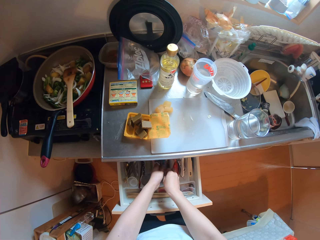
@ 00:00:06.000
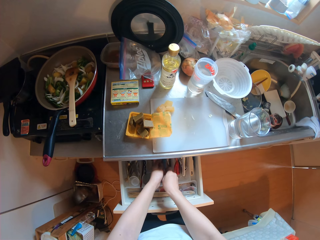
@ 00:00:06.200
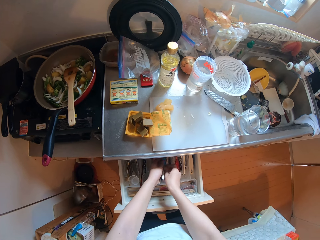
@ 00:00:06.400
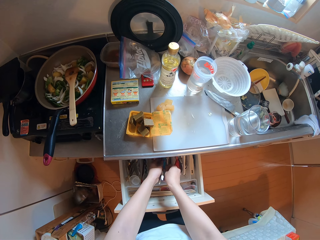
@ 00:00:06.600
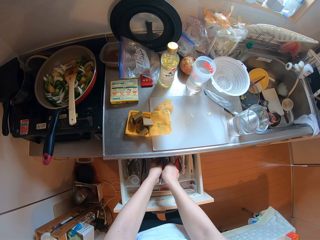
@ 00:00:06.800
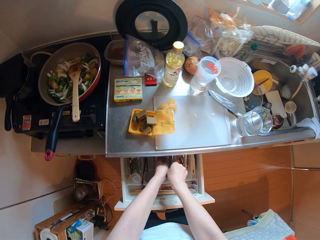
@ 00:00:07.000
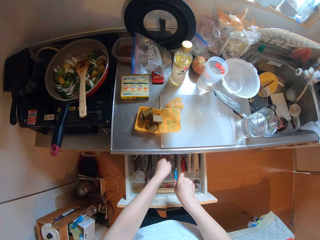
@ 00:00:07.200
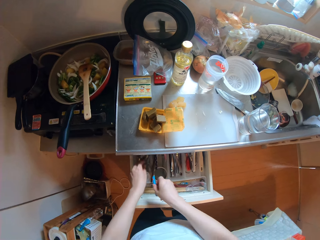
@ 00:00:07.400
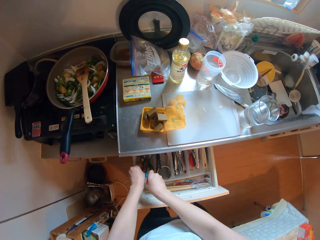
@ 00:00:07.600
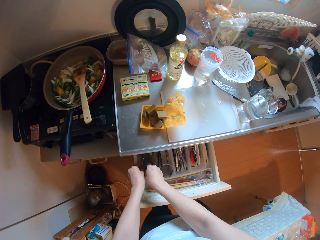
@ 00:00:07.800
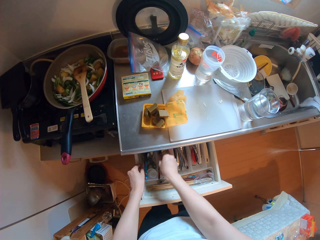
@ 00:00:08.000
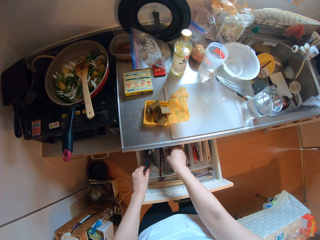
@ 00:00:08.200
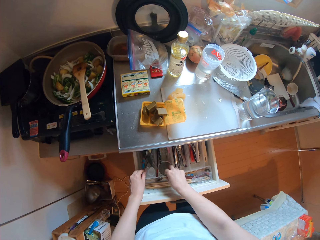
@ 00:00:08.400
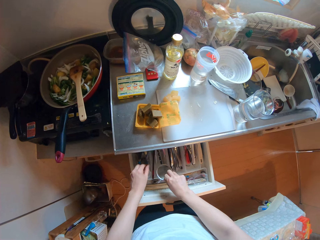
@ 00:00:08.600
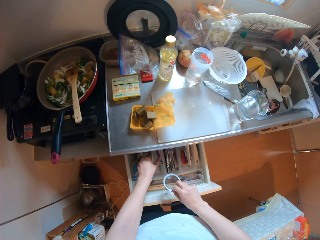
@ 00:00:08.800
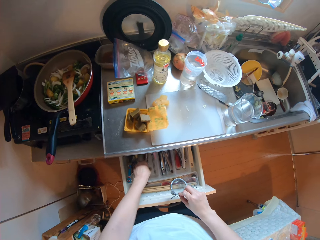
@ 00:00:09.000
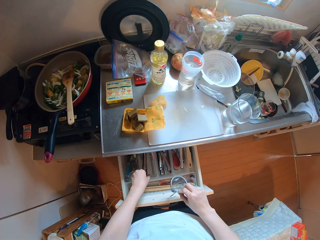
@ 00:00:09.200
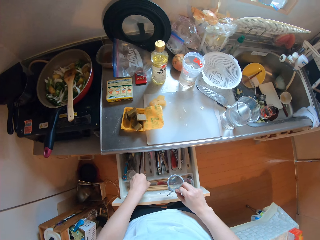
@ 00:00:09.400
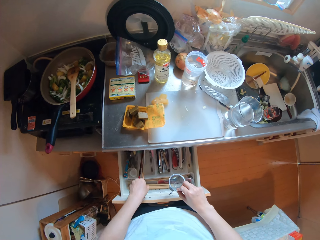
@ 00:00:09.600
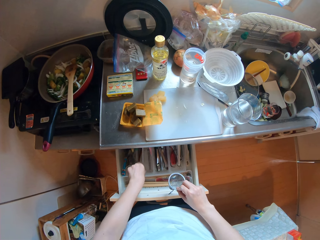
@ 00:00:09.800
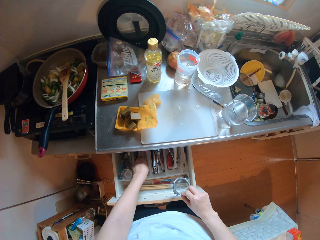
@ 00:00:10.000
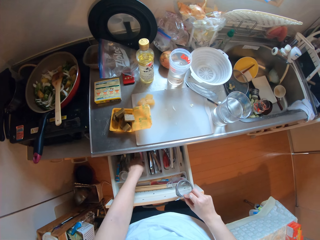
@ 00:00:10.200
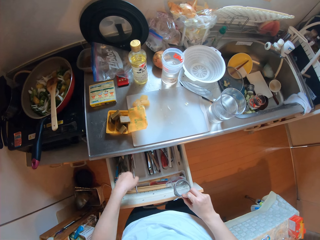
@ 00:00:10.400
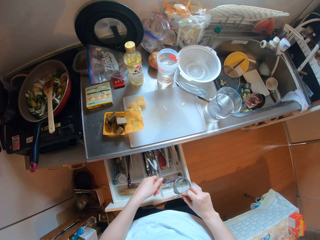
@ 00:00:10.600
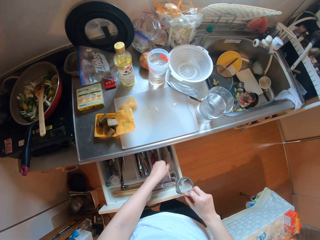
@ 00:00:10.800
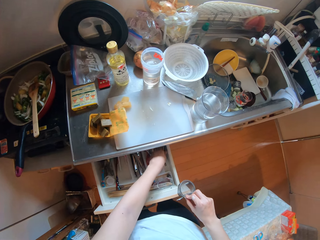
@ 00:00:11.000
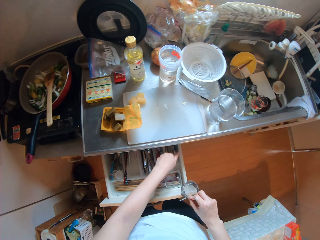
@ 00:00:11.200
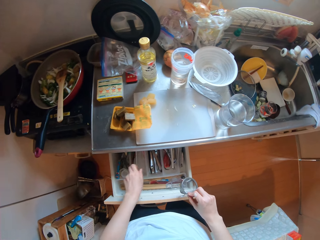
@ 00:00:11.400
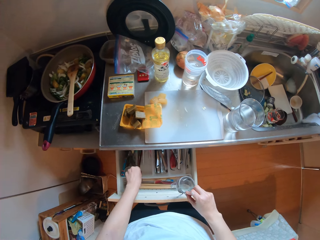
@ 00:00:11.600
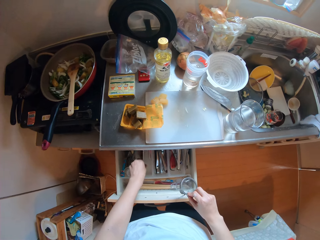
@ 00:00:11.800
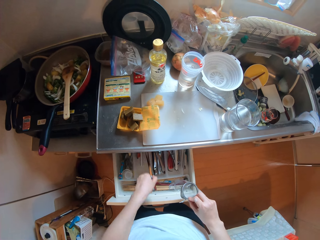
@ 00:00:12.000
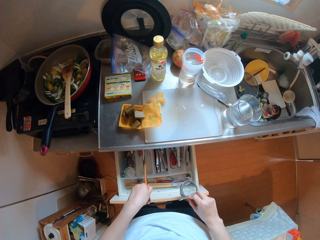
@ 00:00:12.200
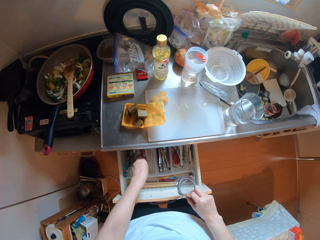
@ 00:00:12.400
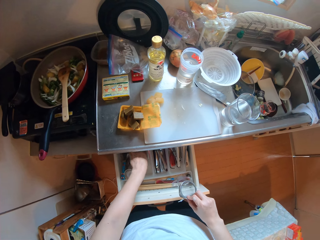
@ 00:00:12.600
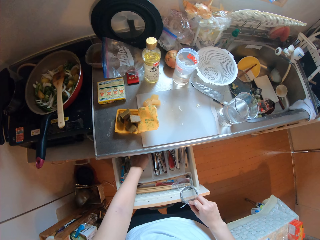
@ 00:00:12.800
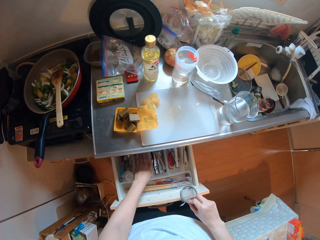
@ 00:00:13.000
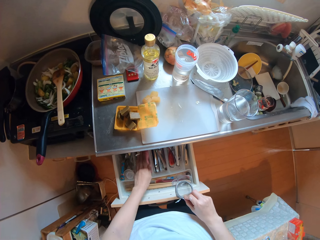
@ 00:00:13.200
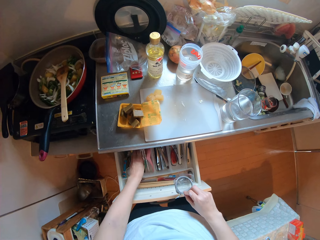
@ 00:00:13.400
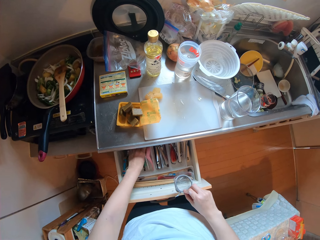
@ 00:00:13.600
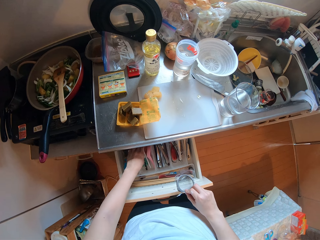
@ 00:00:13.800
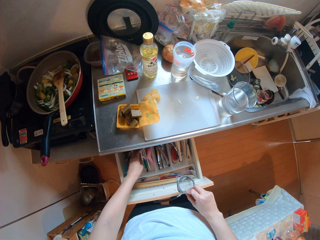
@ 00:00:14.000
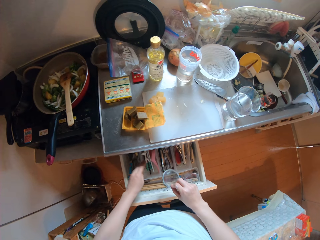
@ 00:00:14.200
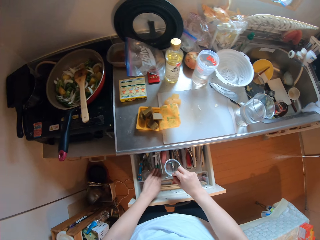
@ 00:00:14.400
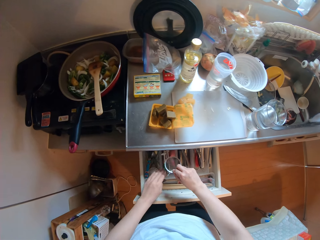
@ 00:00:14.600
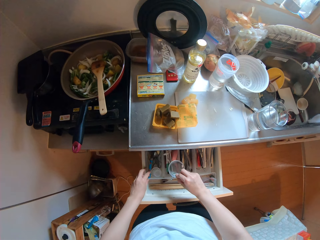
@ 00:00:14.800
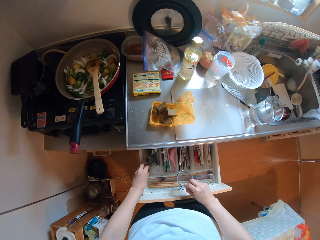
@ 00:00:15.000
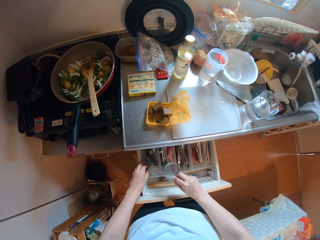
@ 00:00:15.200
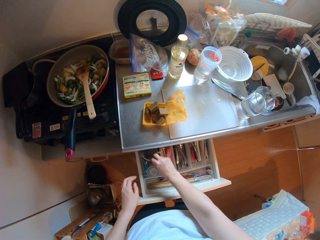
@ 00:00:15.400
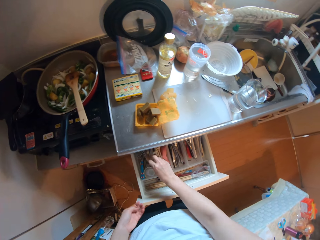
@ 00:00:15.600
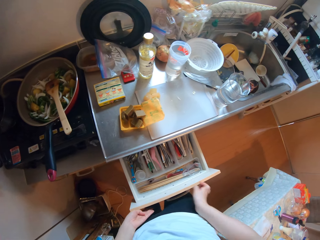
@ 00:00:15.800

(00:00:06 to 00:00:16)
The camera wearer moves a knife in the drawer. She picks up a tiny sieve from the drawer with her right hand. She arranges the cutleries in the drawer with her left hand. She puts the sieve in the drawer.

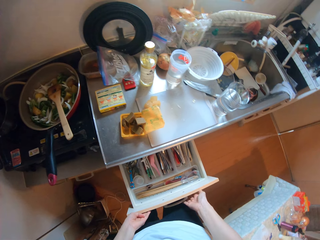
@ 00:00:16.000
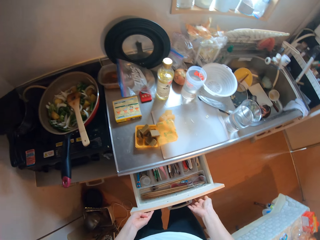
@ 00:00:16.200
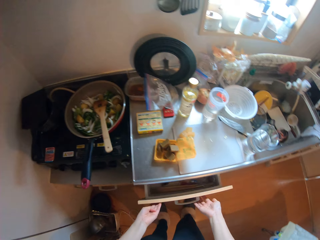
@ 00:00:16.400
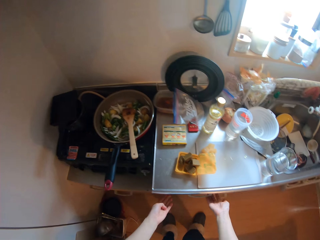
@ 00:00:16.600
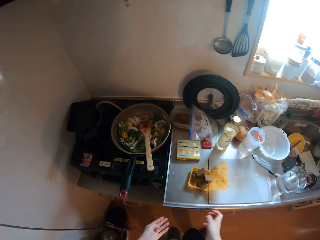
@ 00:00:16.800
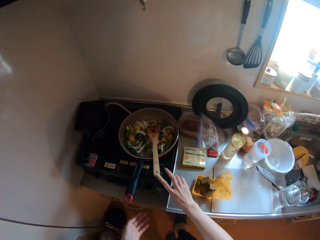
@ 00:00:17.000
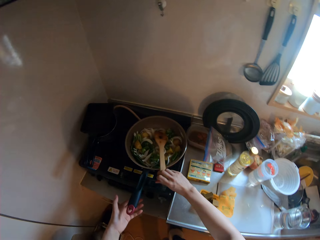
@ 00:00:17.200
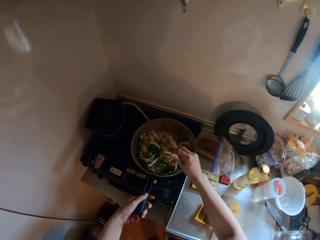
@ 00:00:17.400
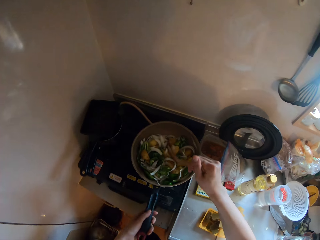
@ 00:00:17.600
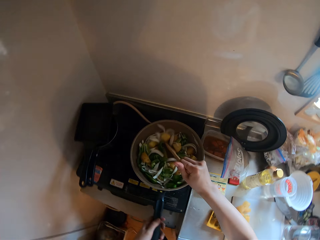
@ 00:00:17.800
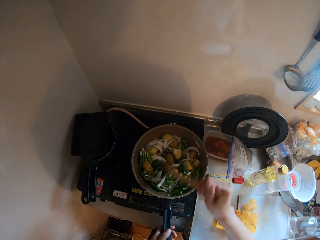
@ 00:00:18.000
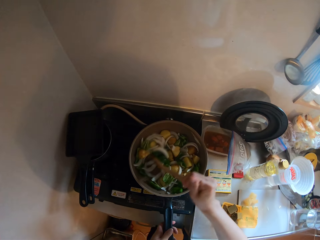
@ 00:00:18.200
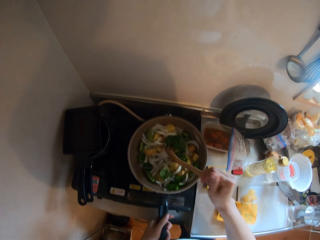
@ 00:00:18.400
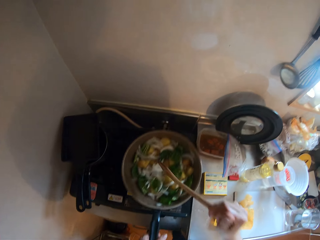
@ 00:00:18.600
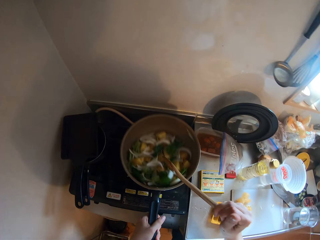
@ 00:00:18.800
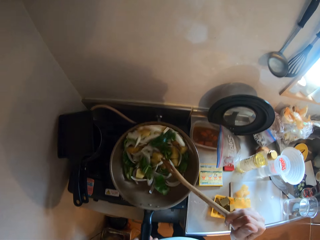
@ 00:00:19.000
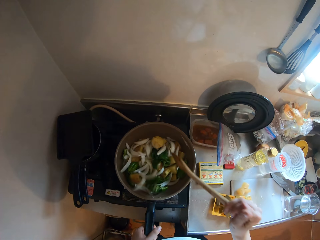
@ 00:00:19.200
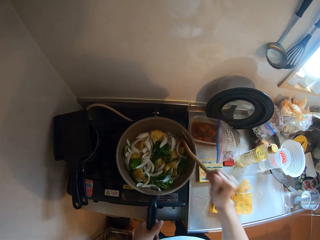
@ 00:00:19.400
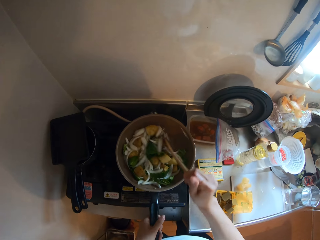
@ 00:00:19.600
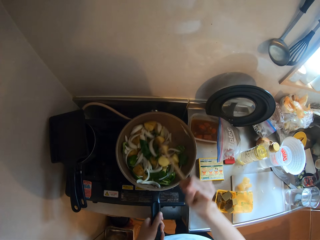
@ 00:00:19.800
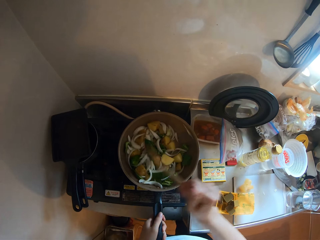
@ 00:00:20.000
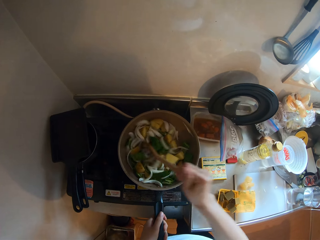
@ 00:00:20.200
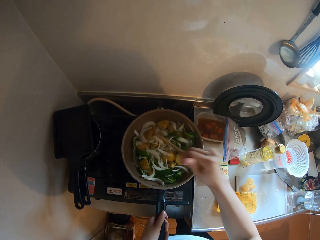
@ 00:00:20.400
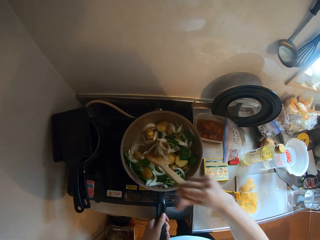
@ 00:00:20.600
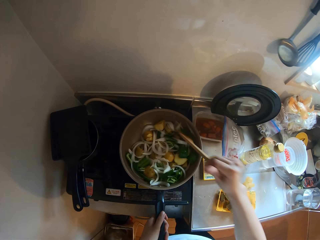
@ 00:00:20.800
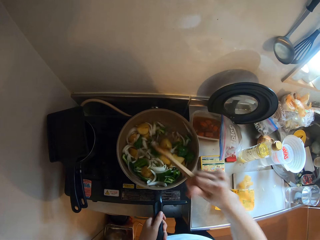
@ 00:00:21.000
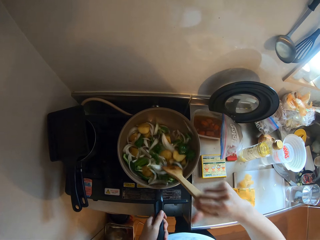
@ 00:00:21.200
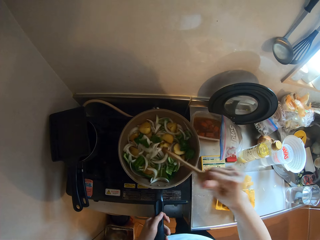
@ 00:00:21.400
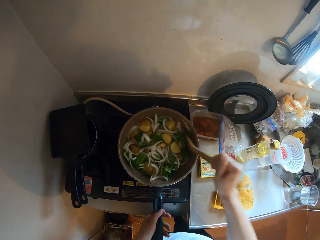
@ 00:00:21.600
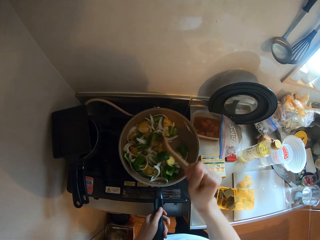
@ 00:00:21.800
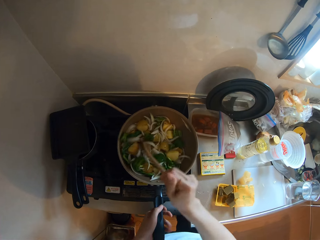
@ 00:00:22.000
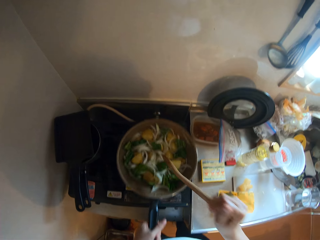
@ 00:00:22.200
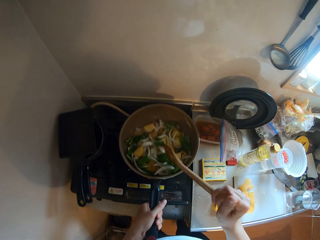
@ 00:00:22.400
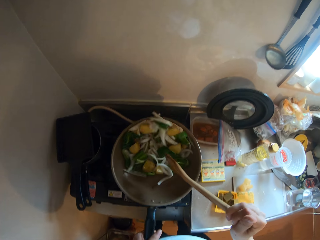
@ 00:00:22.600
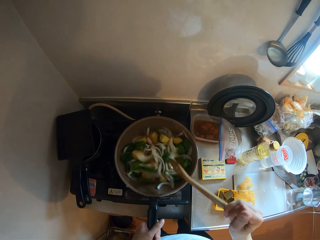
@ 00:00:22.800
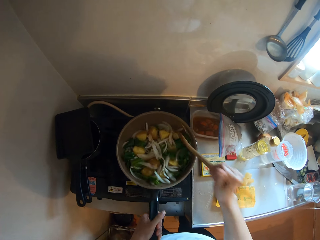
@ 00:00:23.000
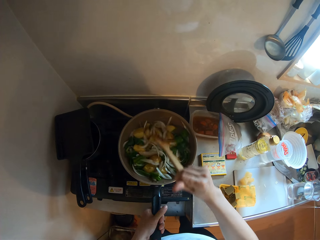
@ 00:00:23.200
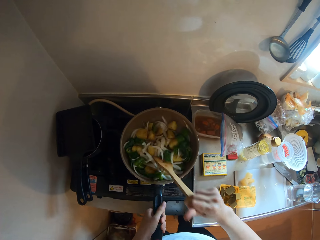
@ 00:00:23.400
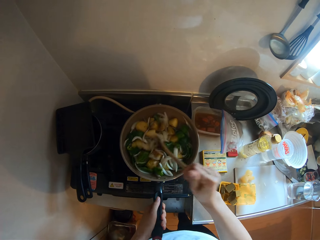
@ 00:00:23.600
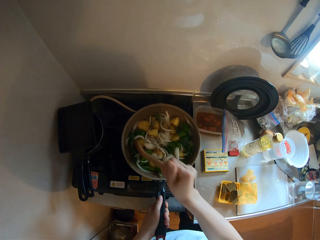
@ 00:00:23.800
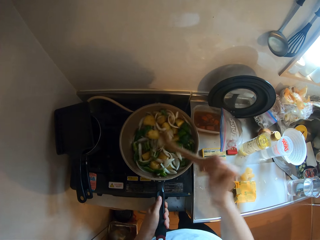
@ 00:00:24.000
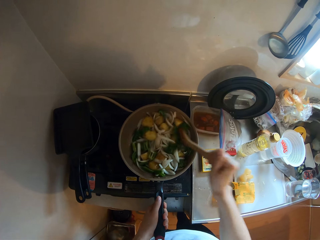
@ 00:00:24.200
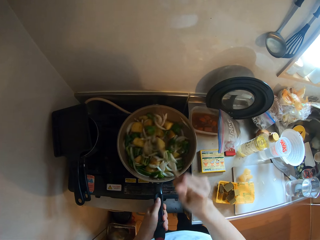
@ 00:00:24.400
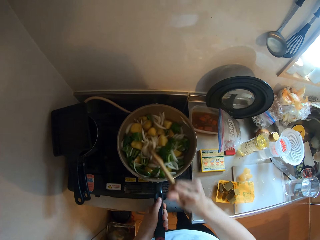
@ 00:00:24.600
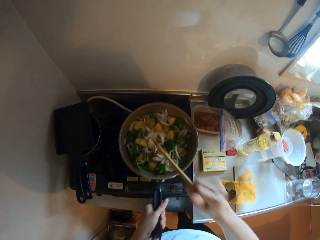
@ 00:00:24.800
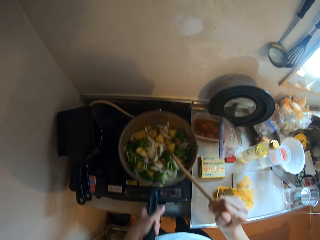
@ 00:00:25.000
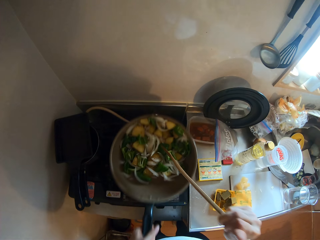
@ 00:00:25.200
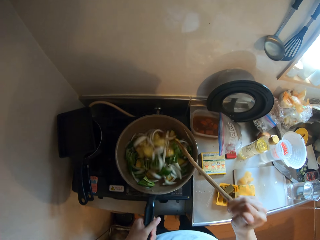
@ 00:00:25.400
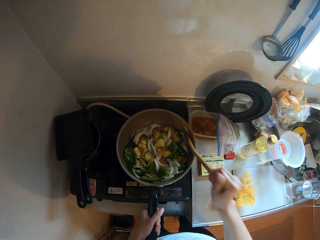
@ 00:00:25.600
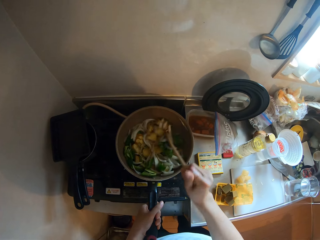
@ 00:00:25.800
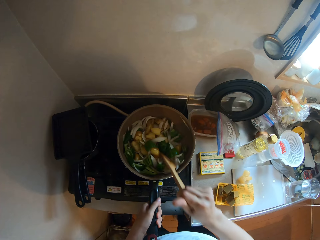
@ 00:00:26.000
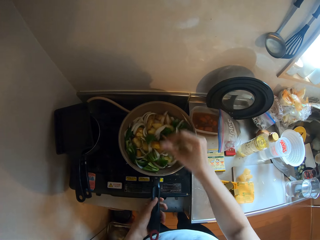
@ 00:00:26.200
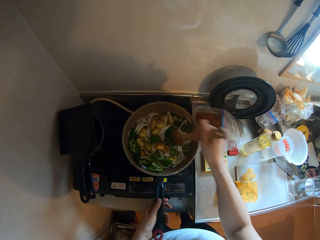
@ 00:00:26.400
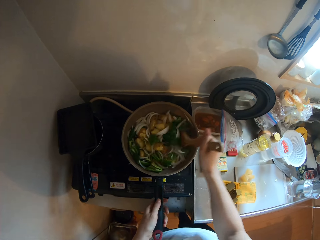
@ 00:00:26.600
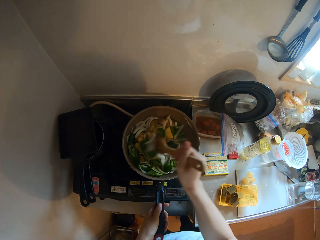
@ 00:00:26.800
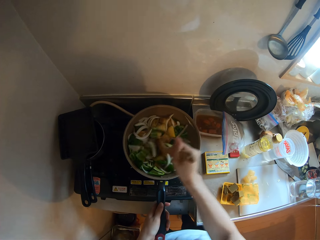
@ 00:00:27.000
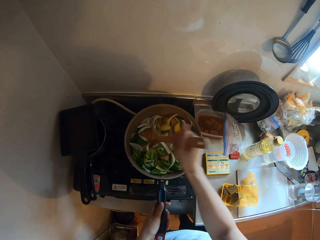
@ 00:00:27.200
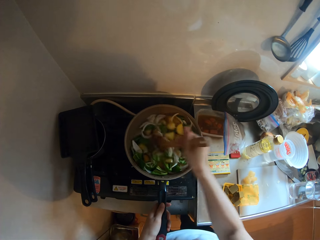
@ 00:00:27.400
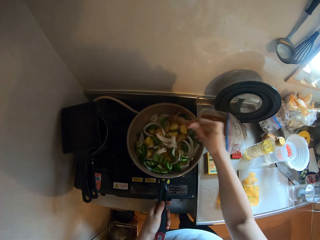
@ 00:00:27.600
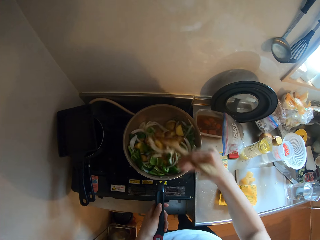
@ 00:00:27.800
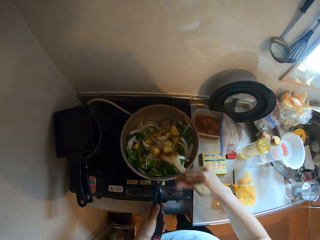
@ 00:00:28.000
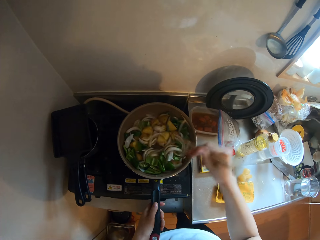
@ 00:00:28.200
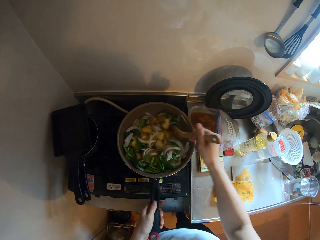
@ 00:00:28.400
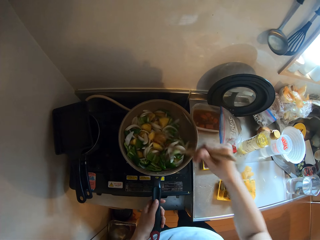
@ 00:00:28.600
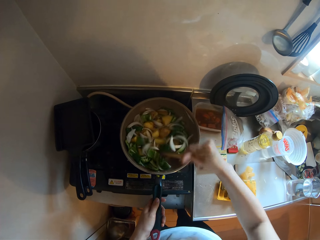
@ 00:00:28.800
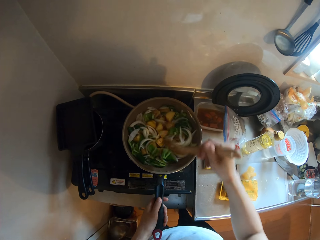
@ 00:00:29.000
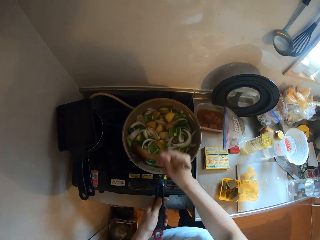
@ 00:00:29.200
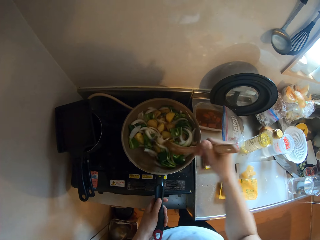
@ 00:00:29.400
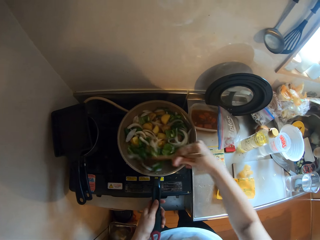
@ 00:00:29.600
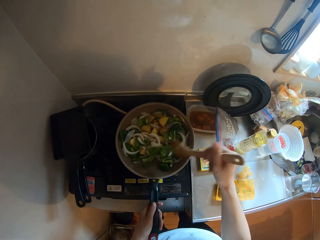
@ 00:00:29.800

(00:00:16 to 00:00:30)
The camera wearer closes the drawer with her two hands. She walks around the kitchen. She holds the cooking pot. She stirs the vegetable sauce in the fry pan or cooking pot on a gas cooker with a wooden spatula or flat spoon in her right hand. She shakes the vegetables in the cooking pot. She stirs the vegetables in the cooking pot with the wooden flat spoon. She shakes the vegetables in the cooking pot. She stirs the vegetables in the cooking pot with the wooden flat spoon. She shakes the vegetables in the cooking pot. She stirs the vegetables in the cooking pot with the wooden flat spoon.
